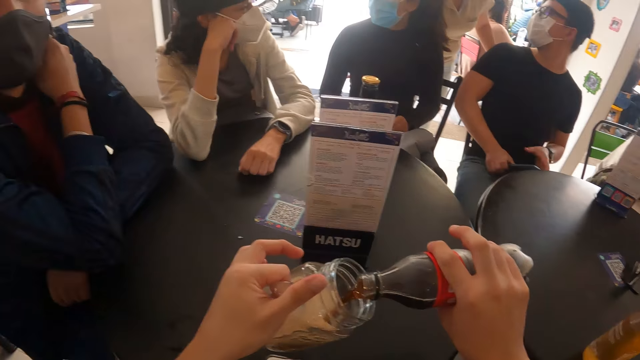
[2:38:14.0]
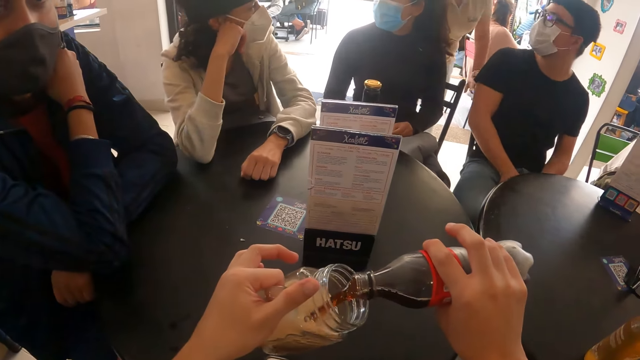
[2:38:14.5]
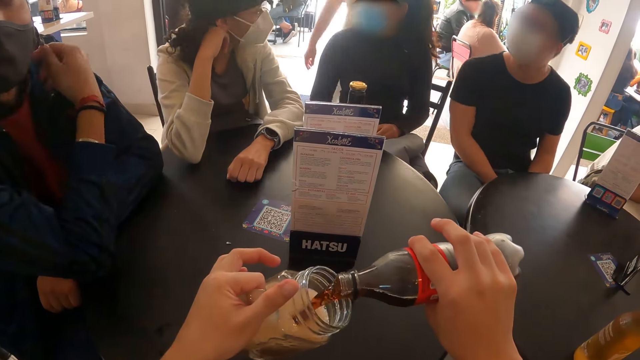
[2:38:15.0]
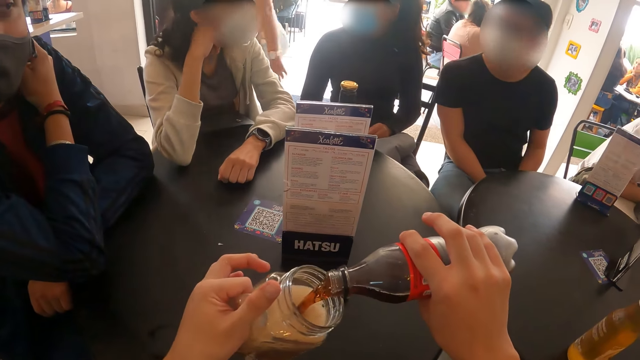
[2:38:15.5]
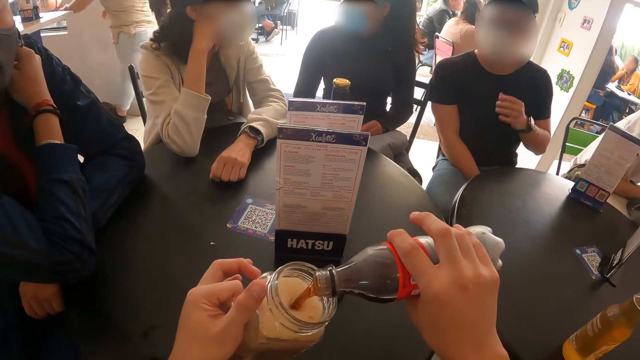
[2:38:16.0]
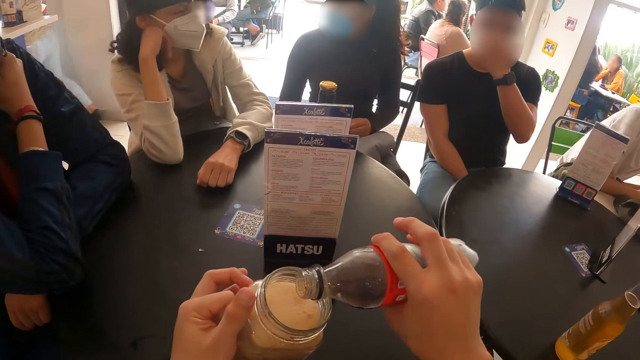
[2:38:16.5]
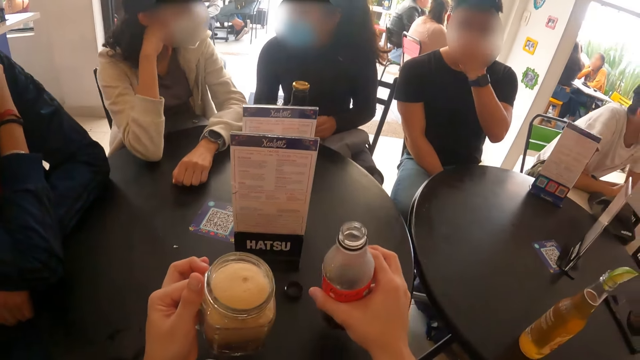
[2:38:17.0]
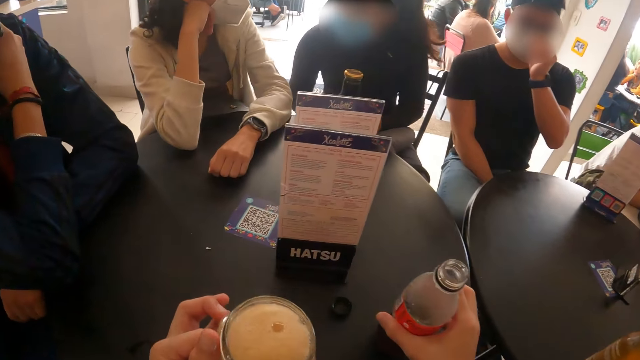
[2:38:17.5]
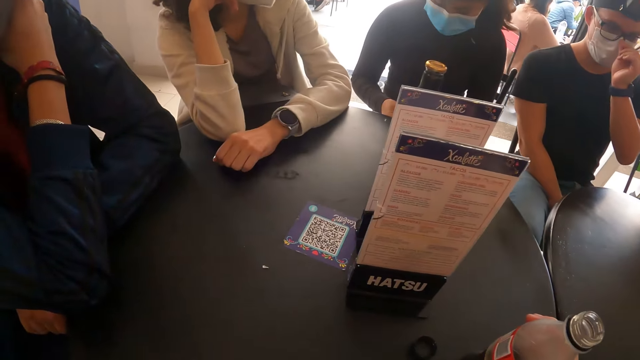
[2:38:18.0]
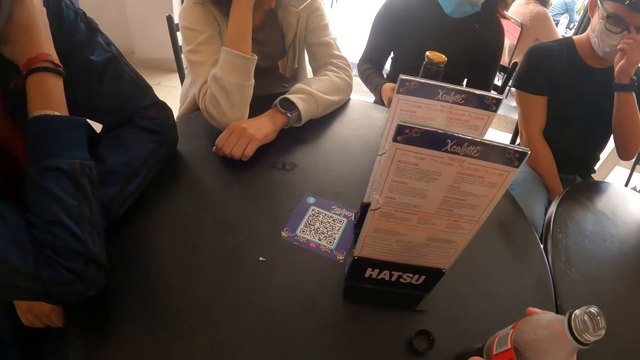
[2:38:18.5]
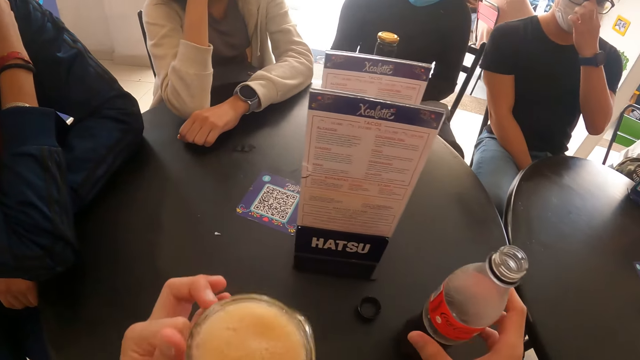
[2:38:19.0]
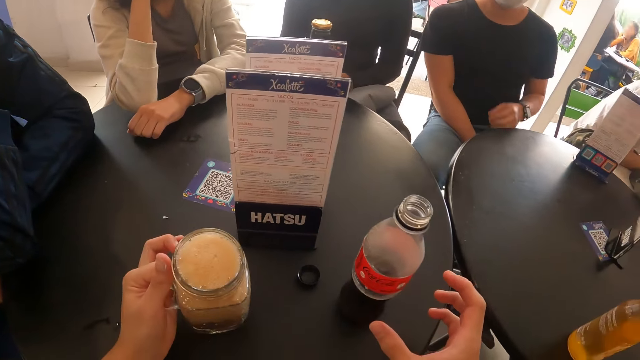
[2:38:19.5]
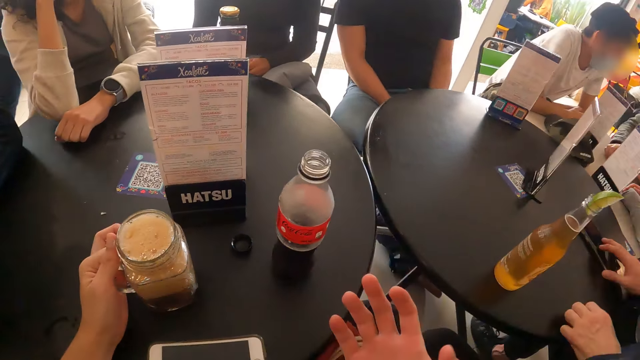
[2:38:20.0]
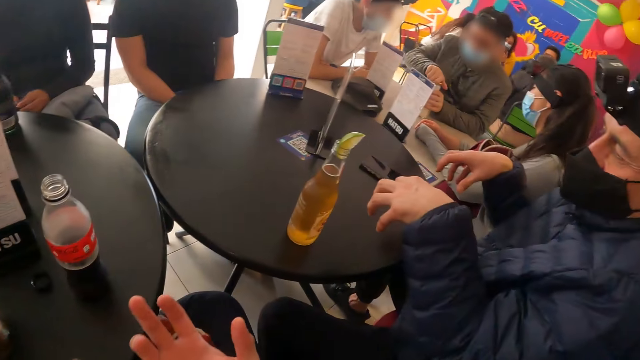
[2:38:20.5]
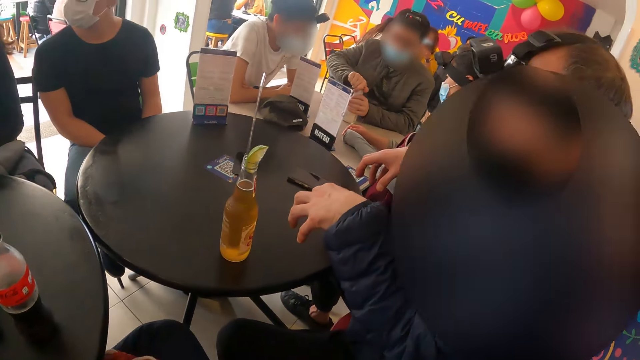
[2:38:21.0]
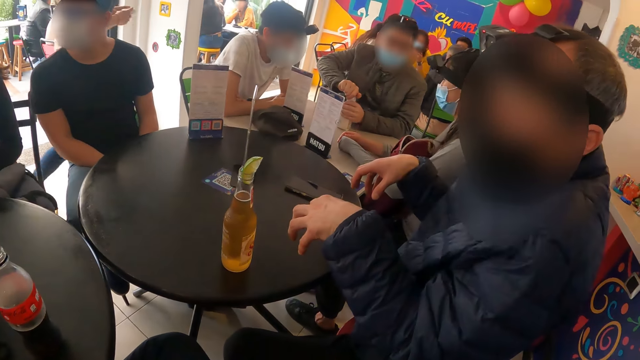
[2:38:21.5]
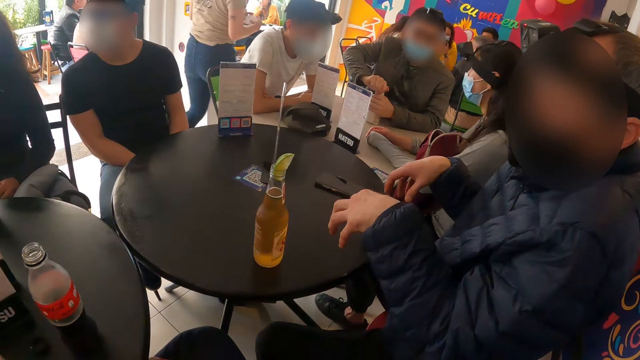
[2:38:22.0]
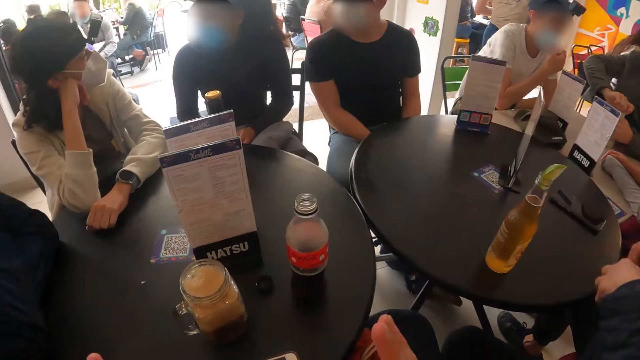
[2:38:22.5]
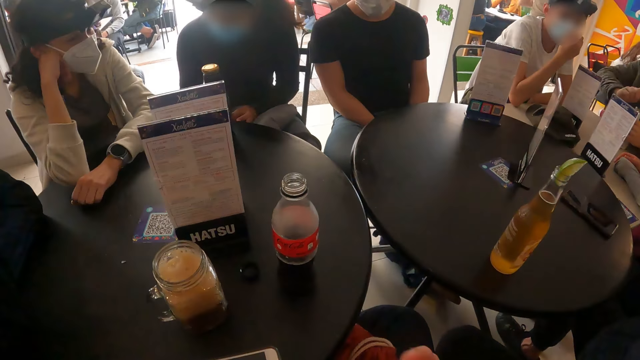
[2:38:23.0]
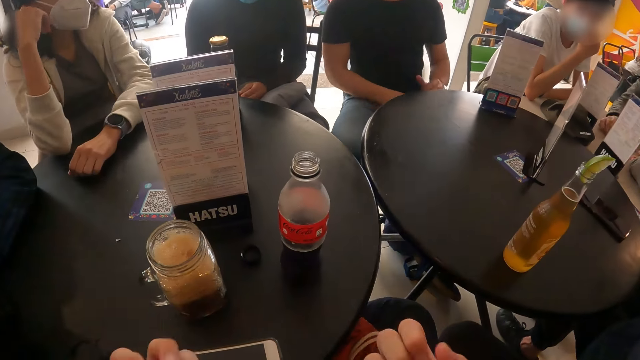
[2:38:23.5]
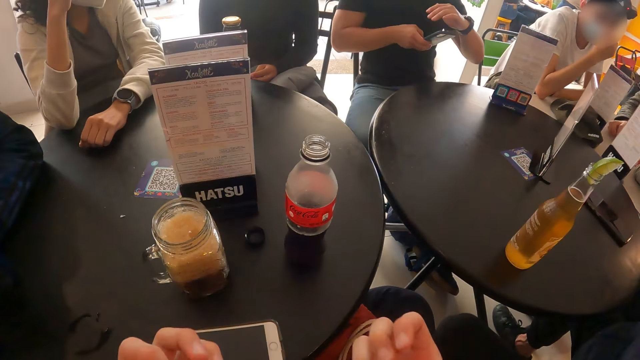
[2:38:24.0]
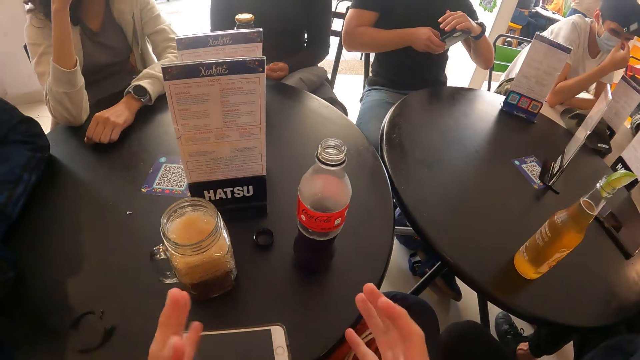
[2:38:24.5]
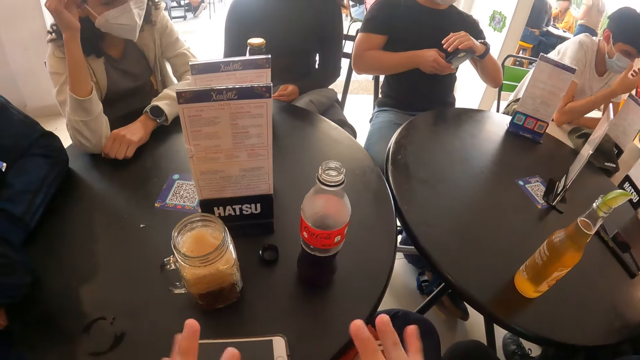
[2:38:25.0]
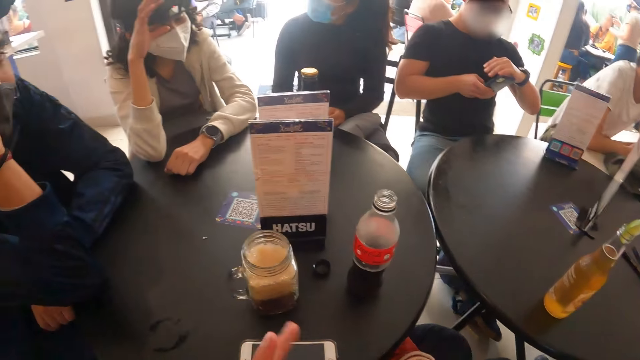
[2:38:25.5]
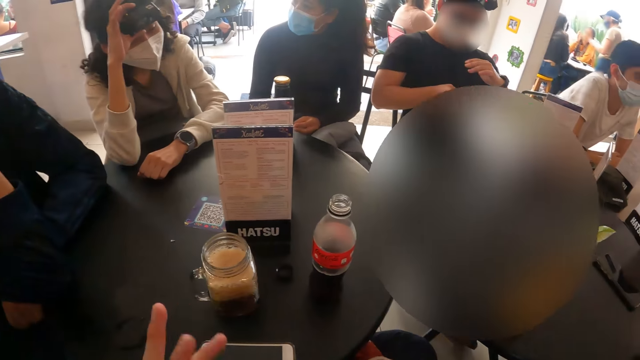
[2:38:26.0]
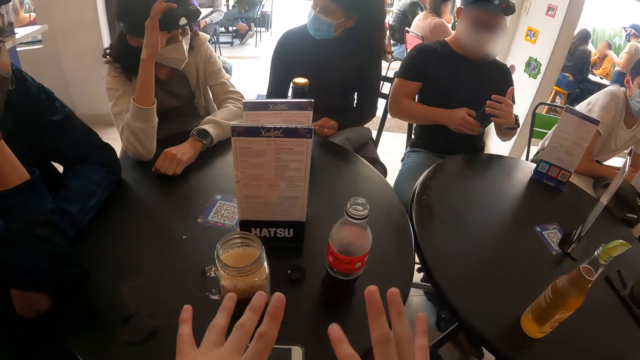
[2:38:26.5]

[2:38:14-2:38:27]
The man touches his face with his left hand. The camera wearer takes a sip of the soda. He places the bottle of soda in his right hand on the table. He places the cup in his left hand on the table. He looks at her hand and moves the fingers.

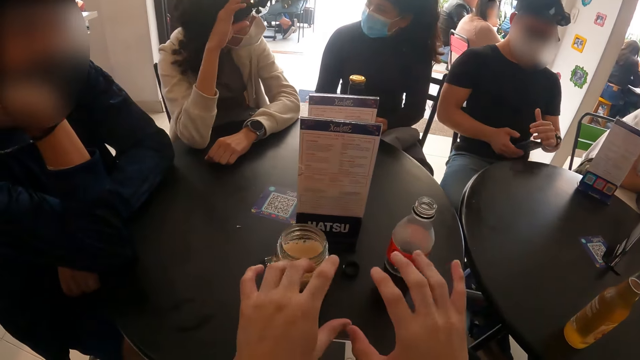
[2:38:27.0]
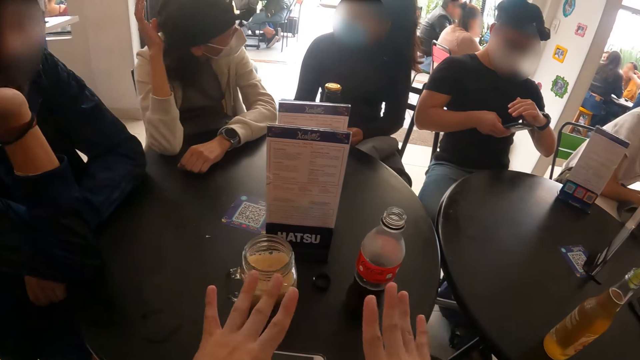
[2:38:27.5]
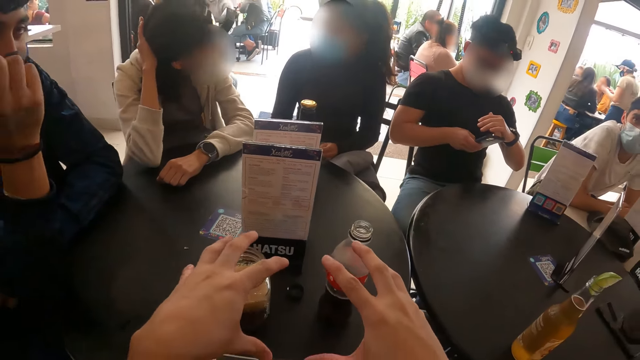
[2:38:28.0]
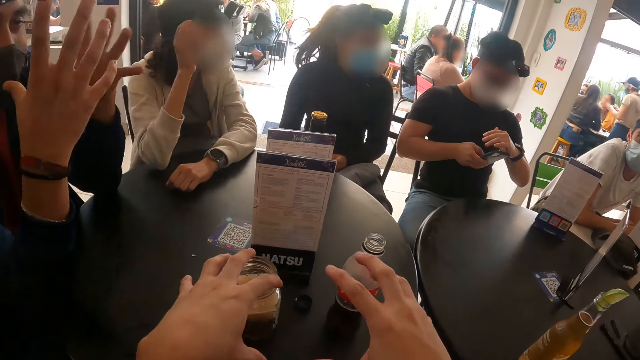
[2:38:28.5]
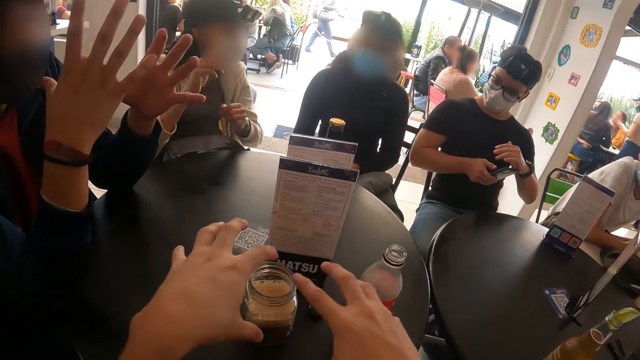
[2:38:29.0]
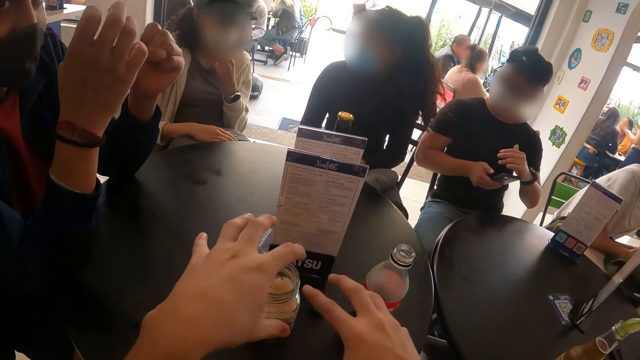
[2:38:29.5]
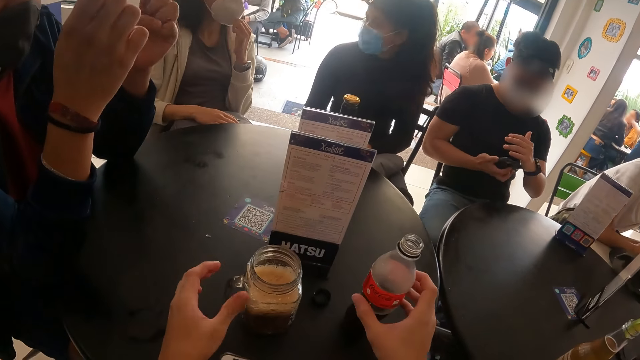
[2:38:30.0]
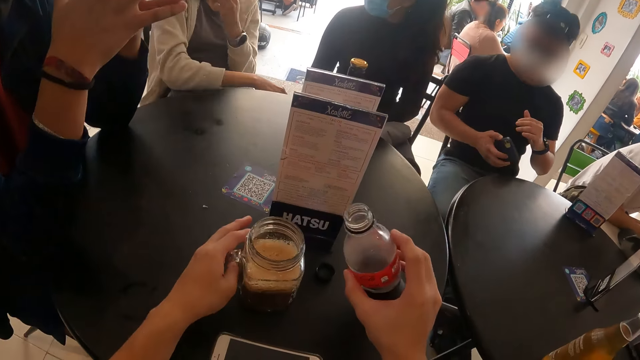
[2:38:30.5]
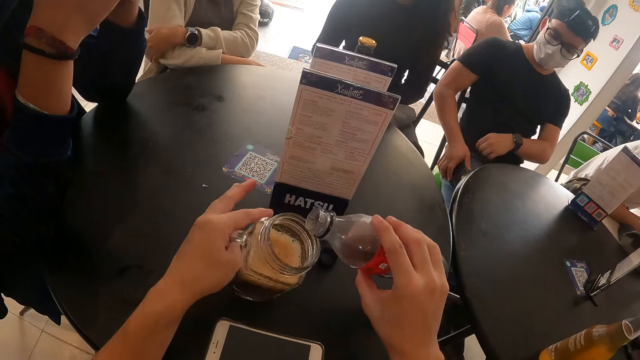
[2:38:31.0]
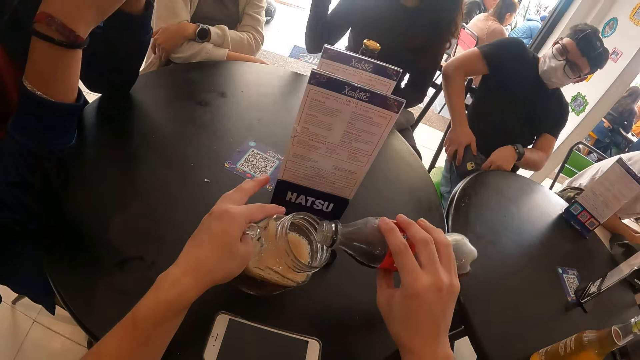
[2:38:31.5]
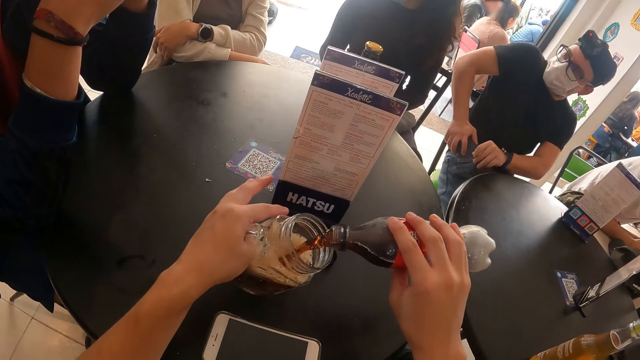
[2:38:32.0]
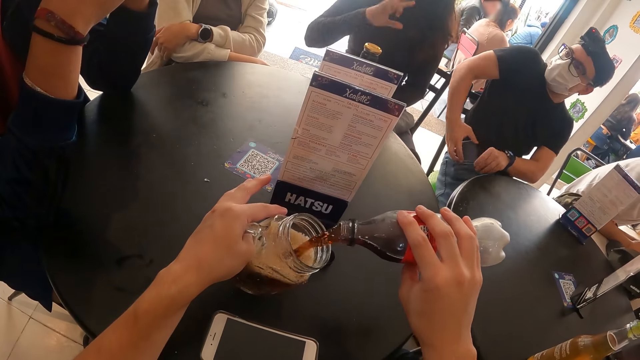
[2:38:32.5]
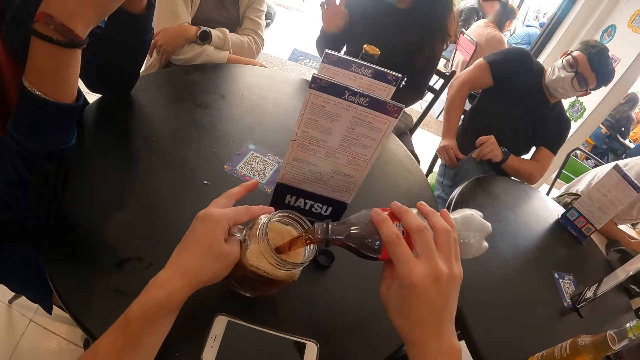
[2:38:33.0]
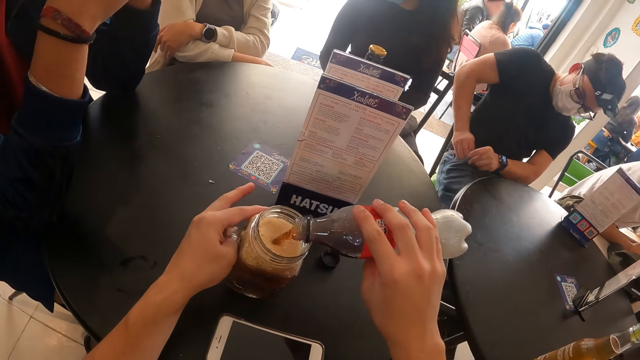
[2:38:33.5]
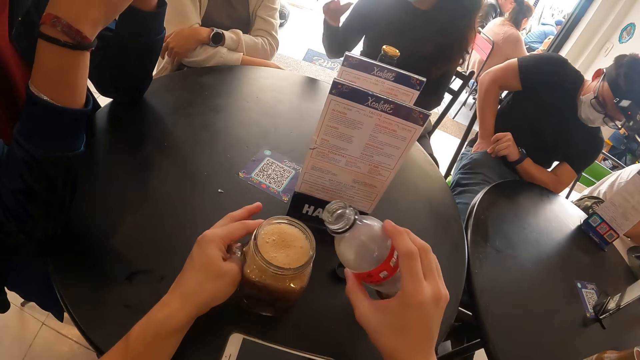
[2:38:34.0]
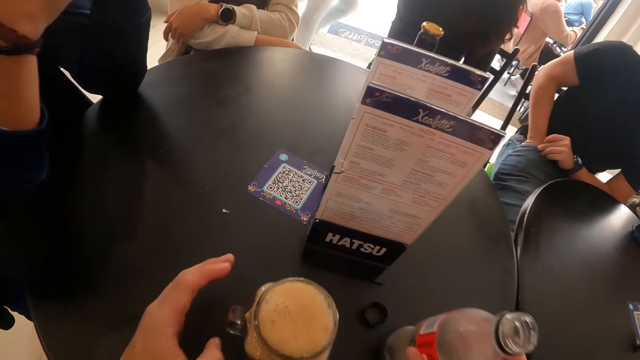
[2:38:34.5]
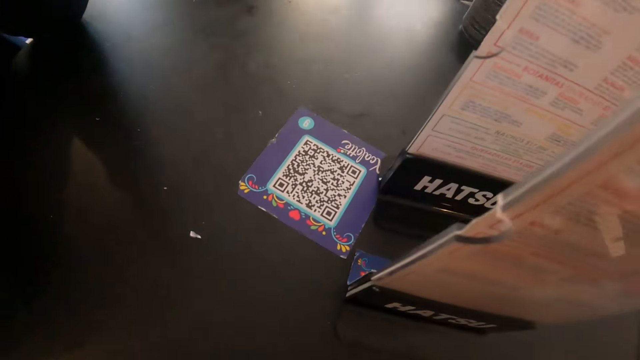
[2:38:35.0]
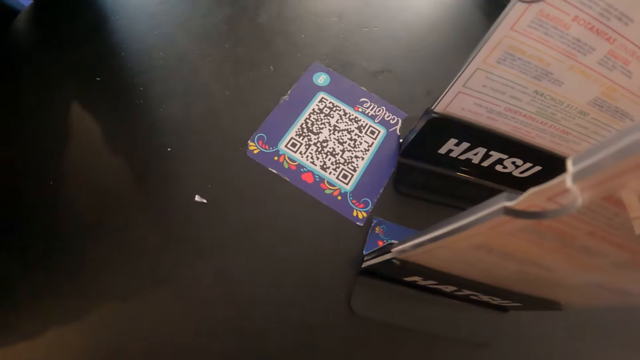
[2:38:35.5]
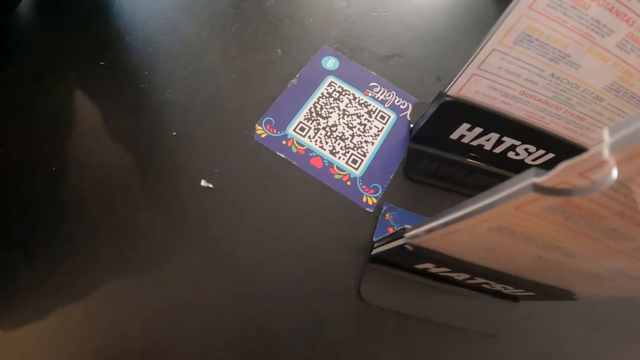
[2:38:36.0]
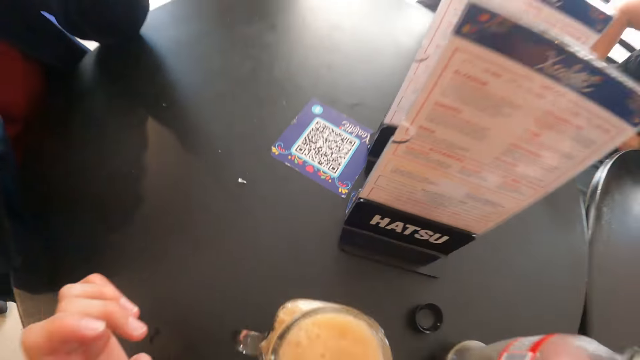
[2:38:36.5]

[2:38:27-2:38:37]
The camera wearer holds a glass with the soda. He picks up the cup on the table with his left hand. He picks up the bottle of soda on the table with his right hand. He pours the content in the bottle of soda in his right hand in the cup in his left hand. The man puts the phone in his right hand in a pocket in his trousers. The camera wearer puts the soda can down.
